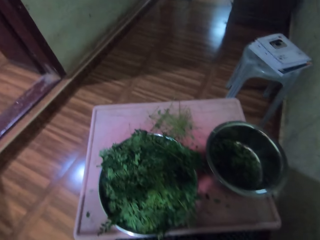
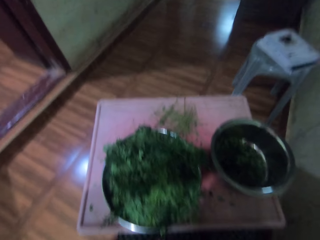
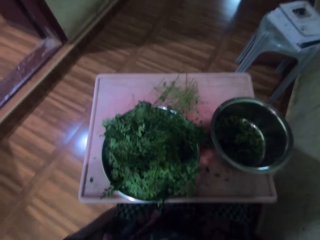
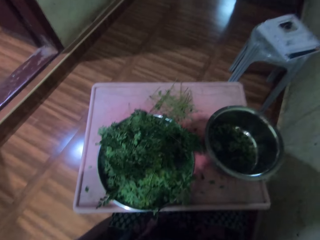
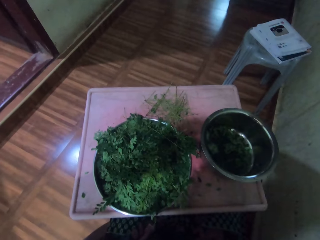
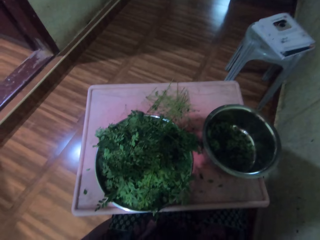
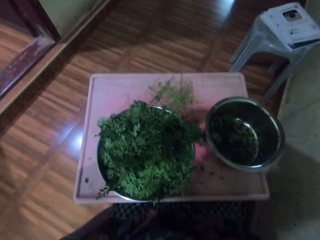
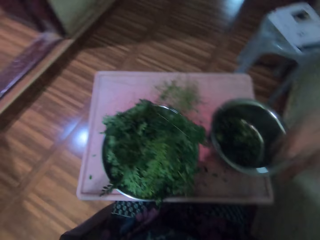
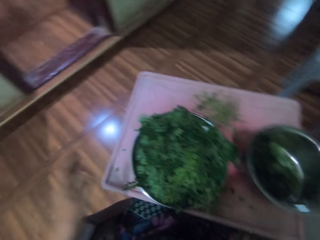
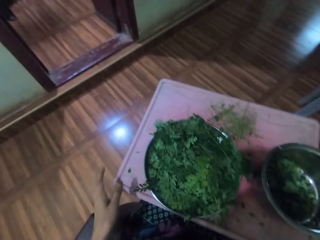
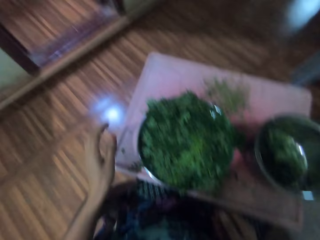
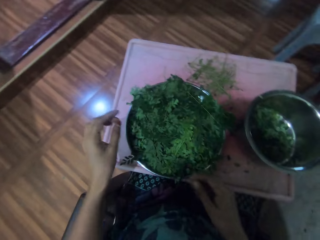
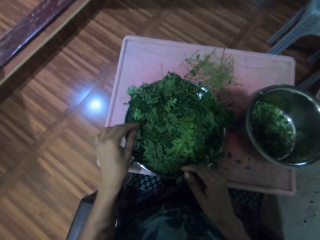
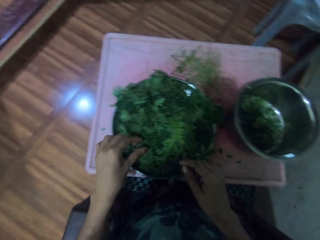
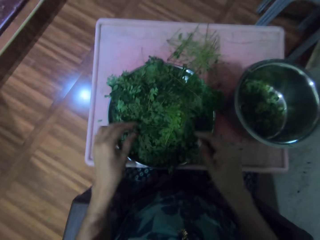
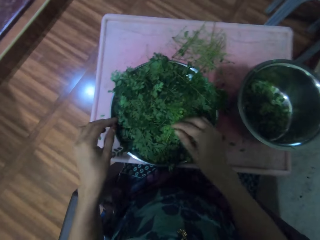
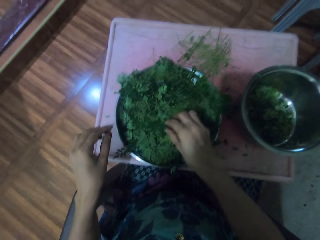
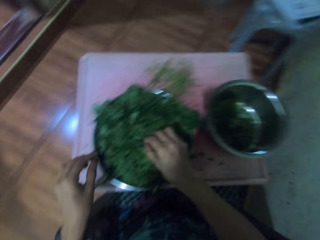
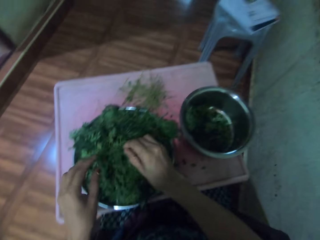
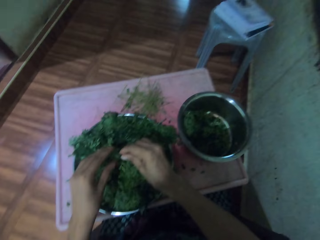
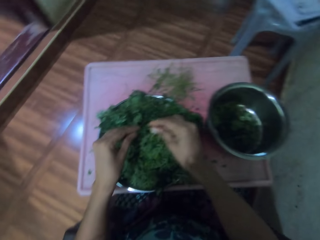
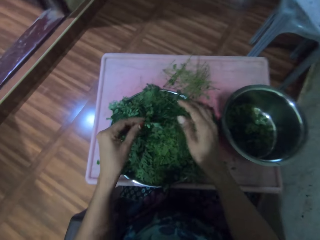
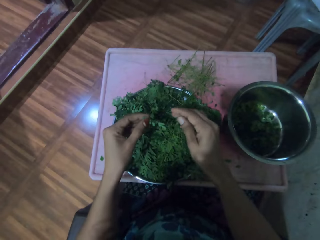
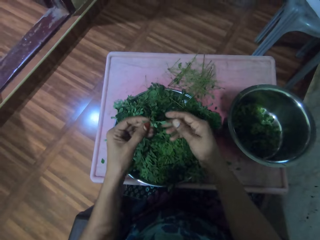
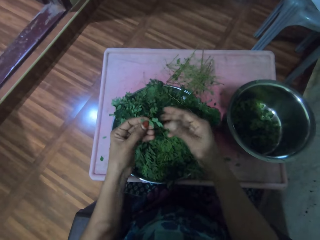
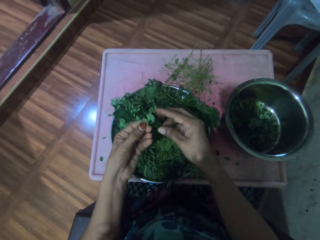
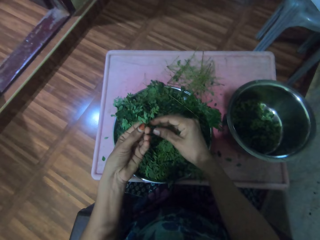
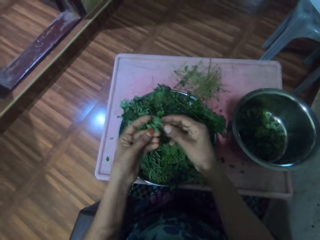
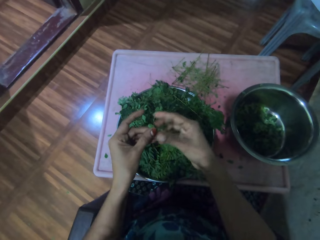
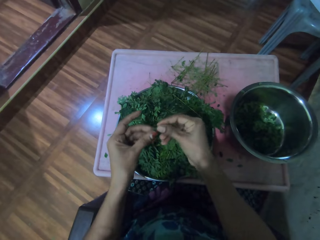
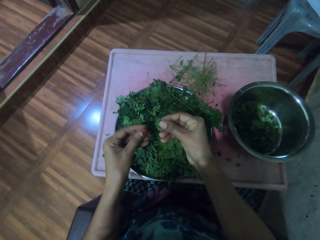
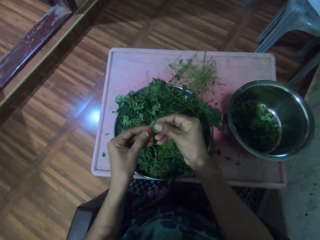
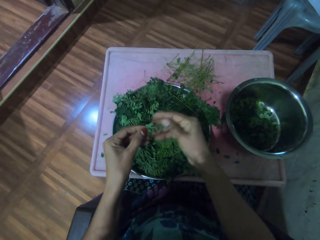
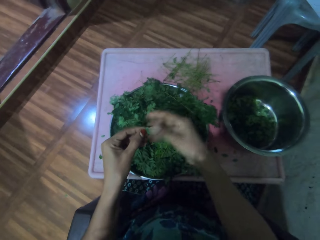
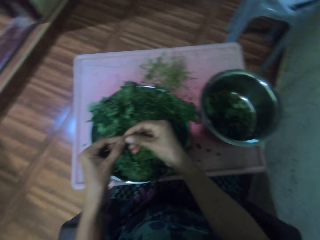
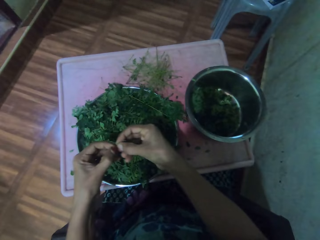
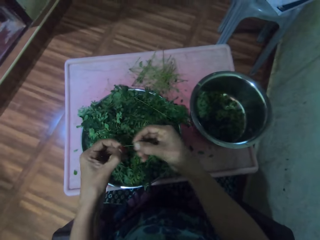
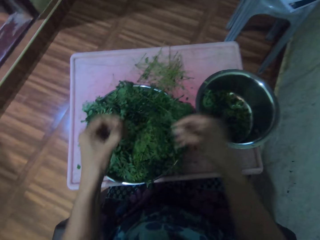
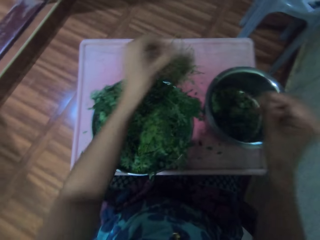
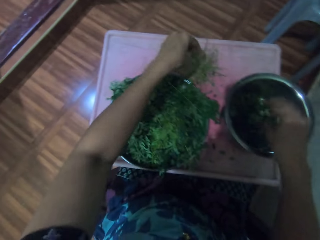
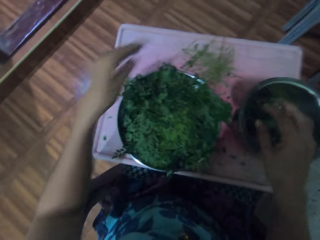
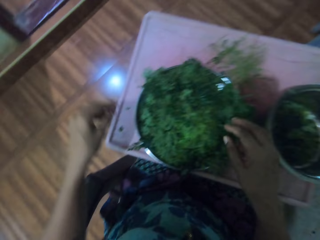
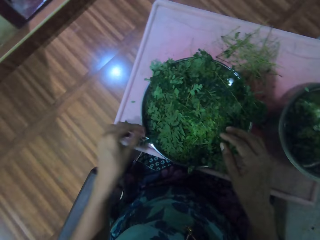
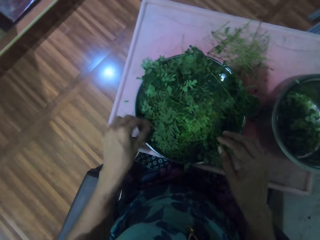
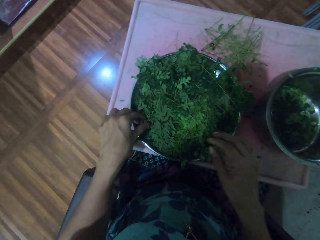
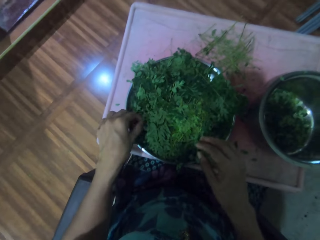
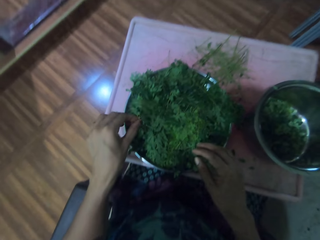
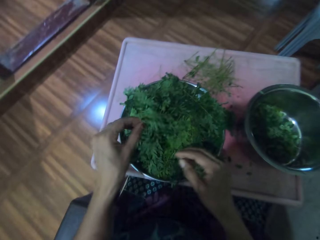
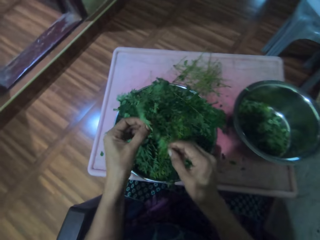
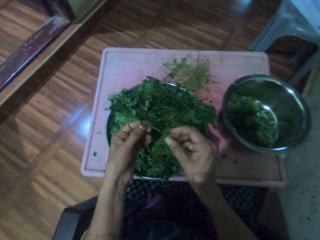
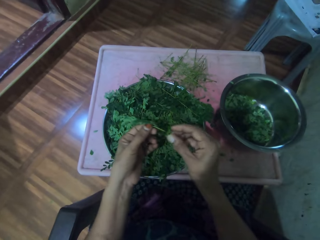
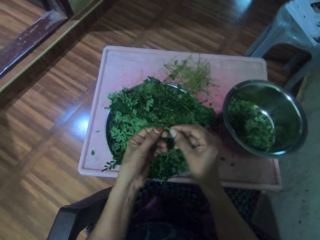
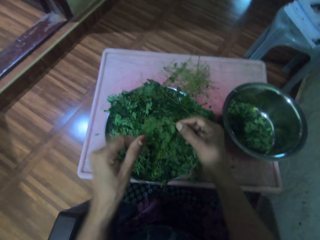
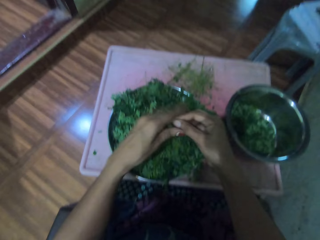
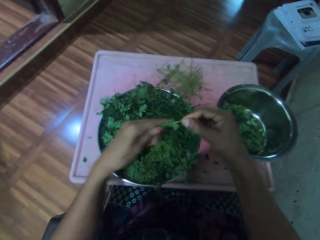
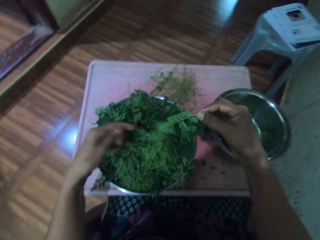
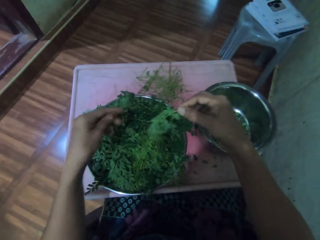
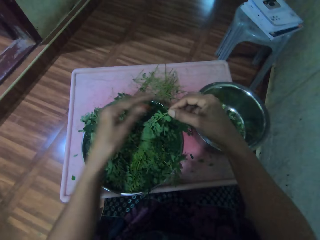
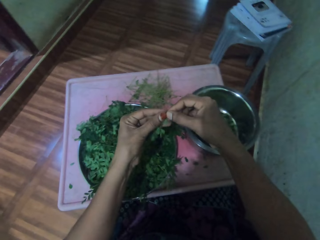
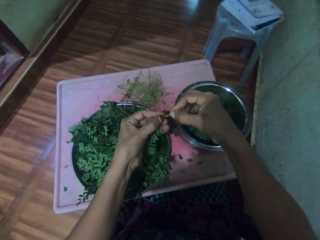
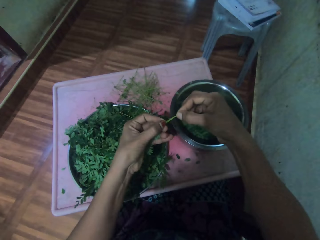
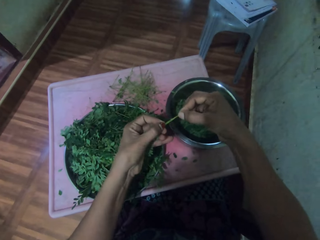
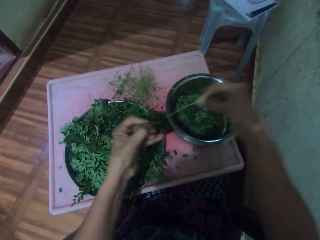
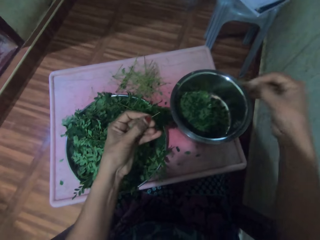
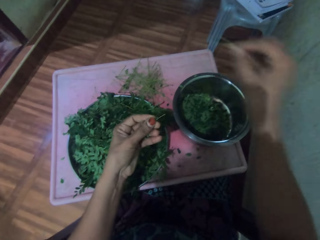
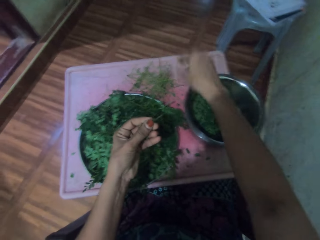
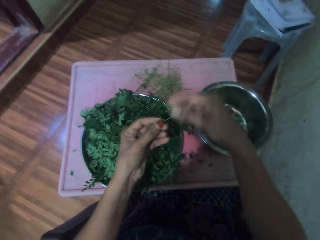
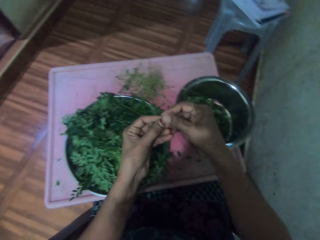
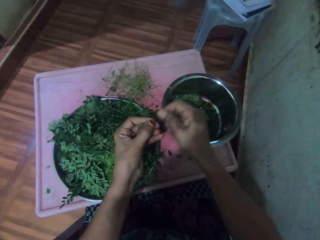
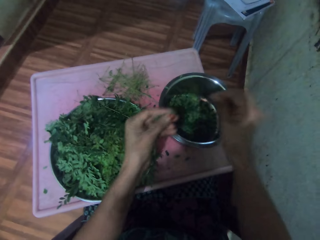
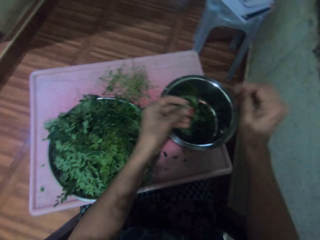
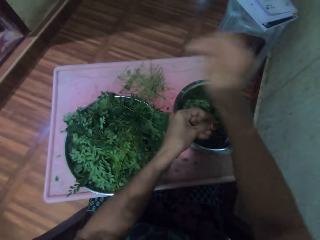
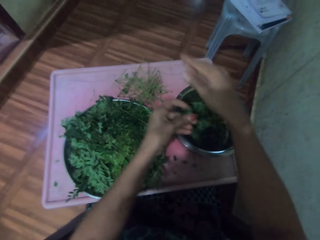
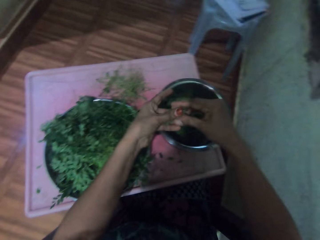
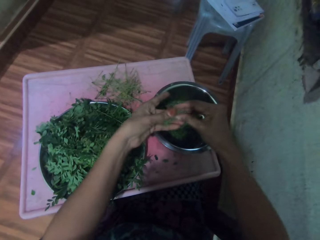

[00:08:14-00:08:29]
The camera wearer picks vegetables from the tray. They touch the vegetable twig. They pluck vegetables from the stalk. They drop the stalk on the table. They put the vegetables in the silver bowl. They pick vegetables from the tray. They touch the vegetable twig. They pluck vegetables from the stalk. They throw the twig away.

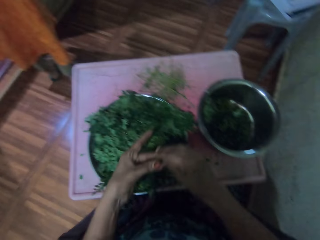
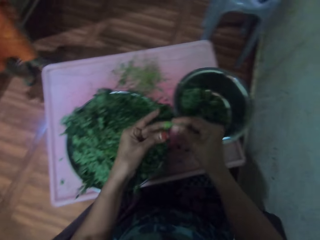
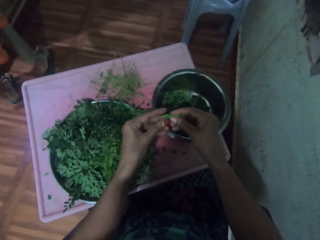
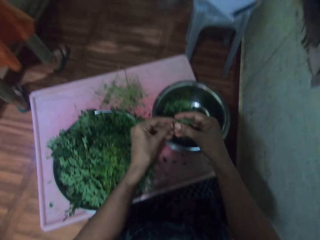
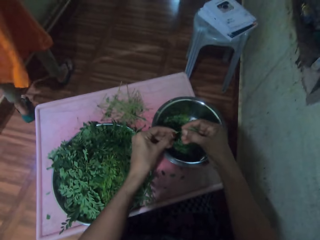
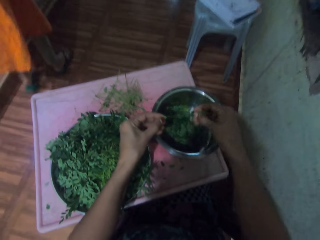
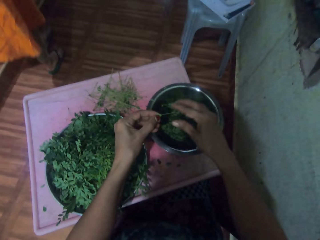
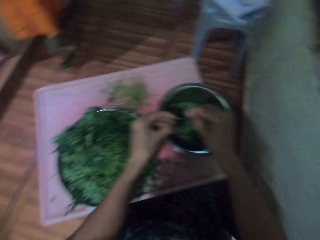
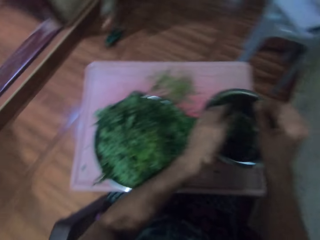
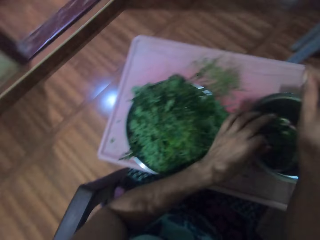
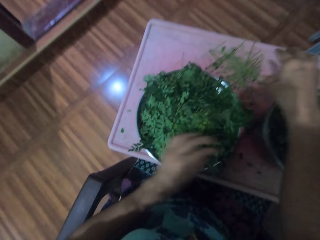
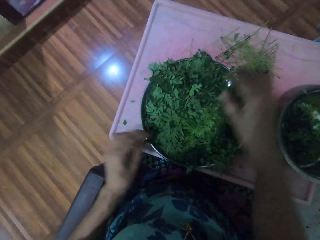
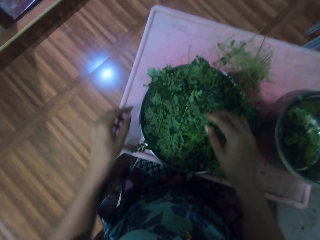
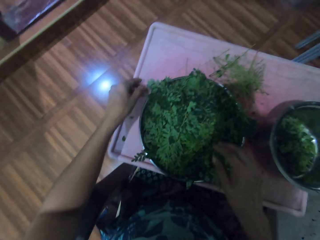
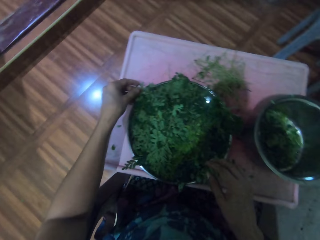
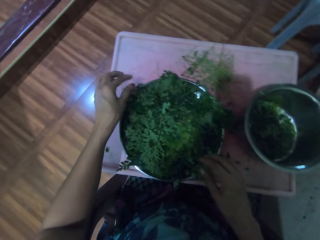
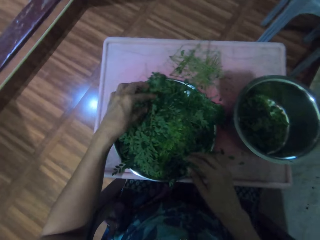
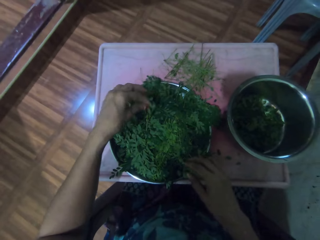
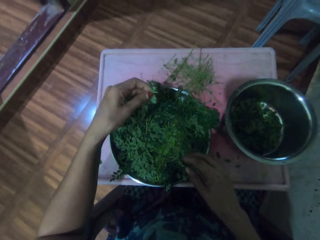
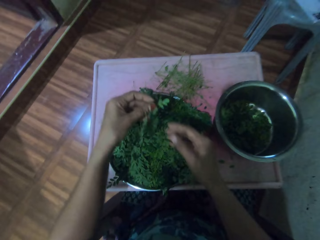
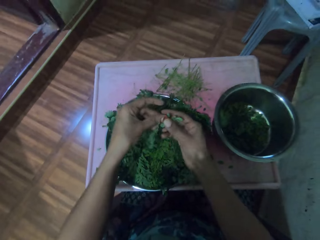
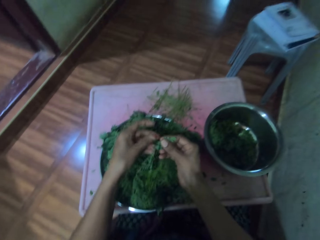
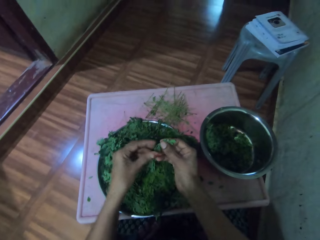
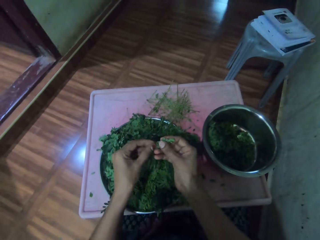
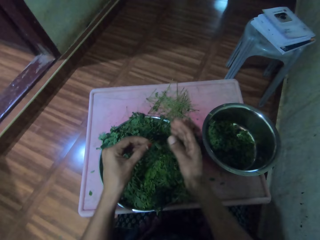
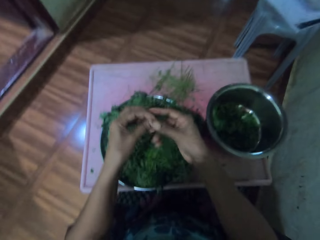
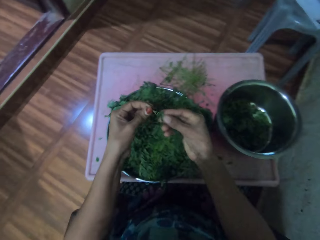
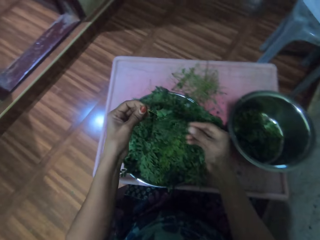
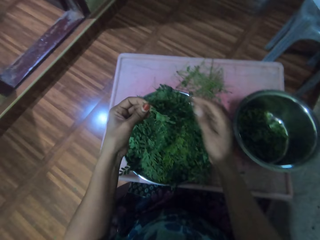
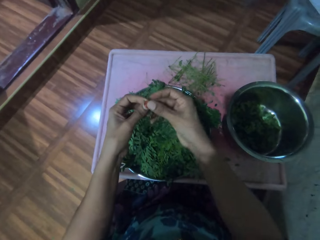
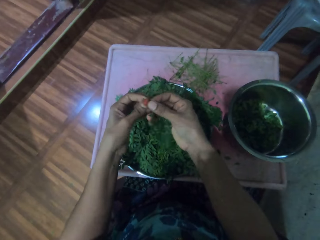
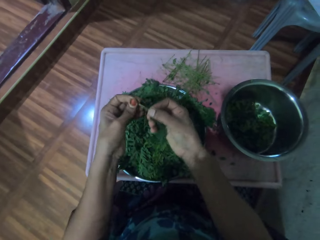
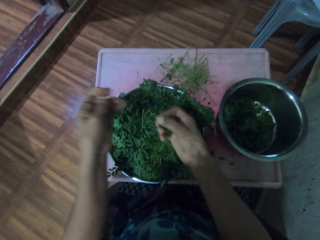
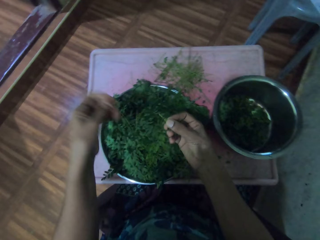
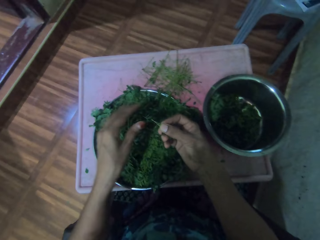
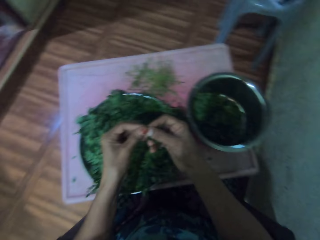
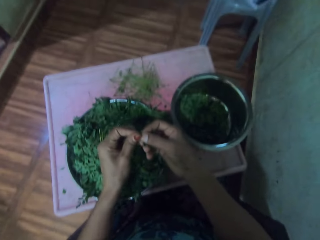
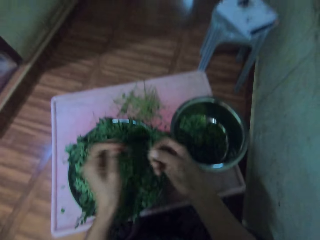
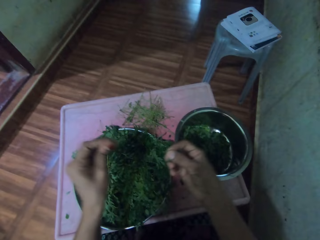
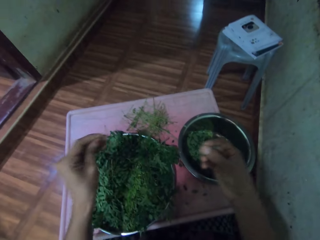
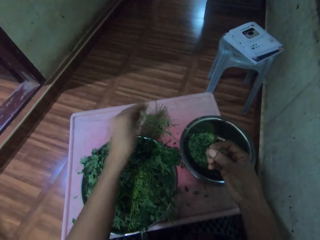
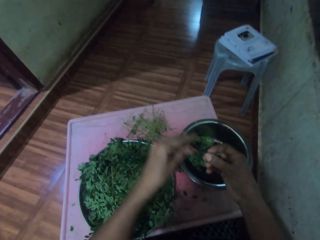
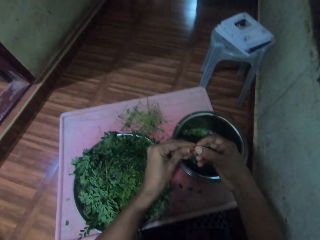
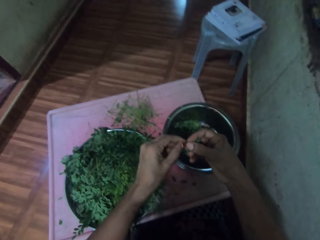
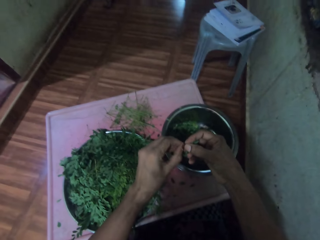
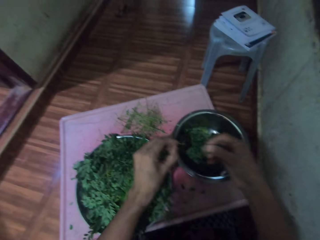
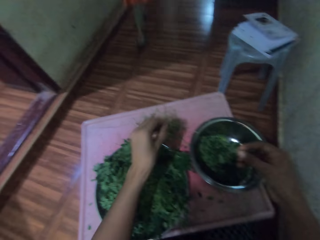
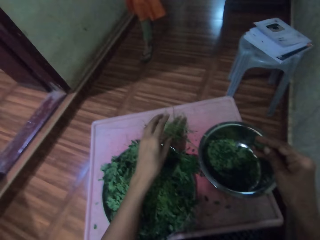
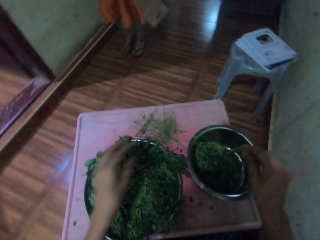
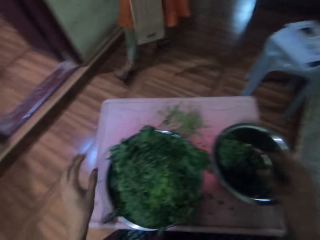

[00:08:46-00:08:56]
The camera wearer cuts the vegetable. They speak to a person. They put the vegetables in the silver bowl. They throw the twig away. They pick vegetables from the tray. They touch the vegetable twig. They pluck vegetables from the stalk. The person speaks to the camera wearer. The camera wearer throws the twig away. They cut the vegetables. They speak to the person.
